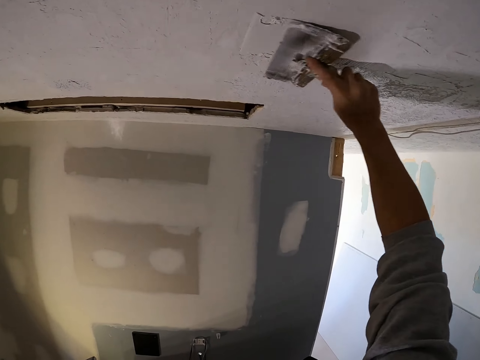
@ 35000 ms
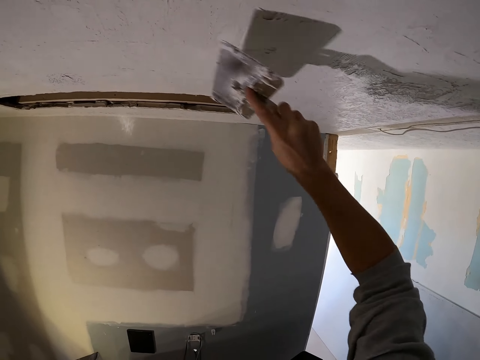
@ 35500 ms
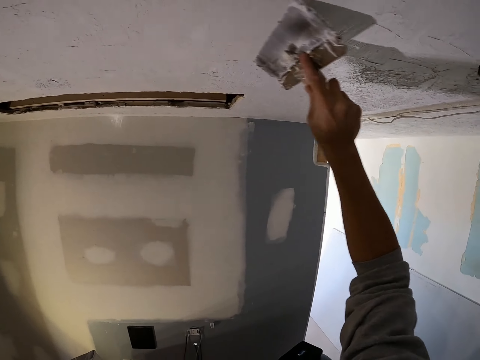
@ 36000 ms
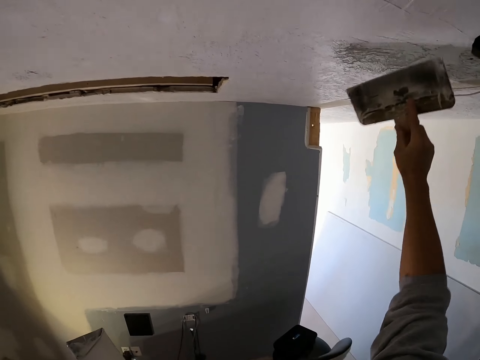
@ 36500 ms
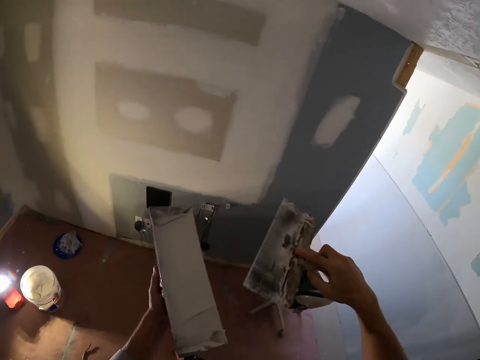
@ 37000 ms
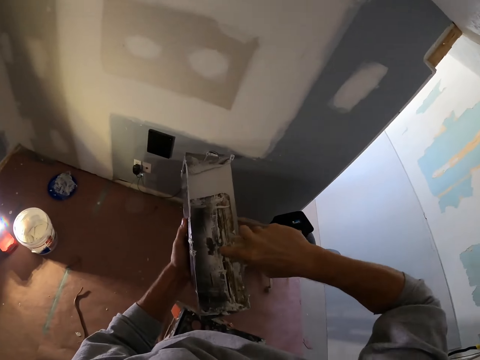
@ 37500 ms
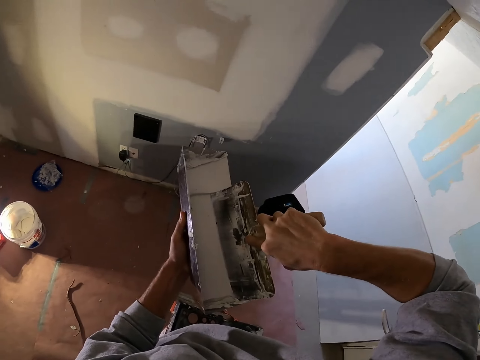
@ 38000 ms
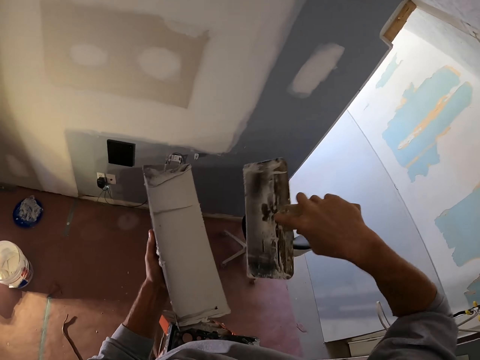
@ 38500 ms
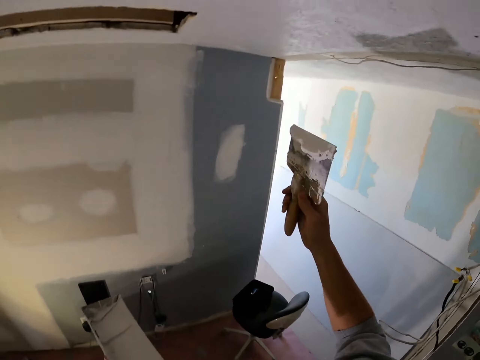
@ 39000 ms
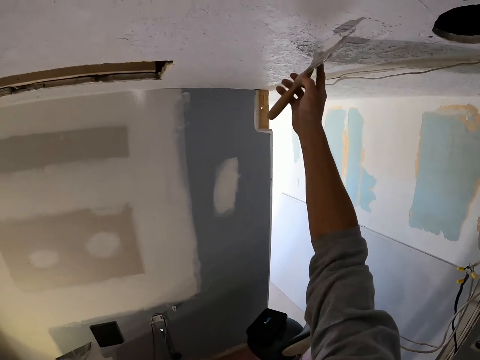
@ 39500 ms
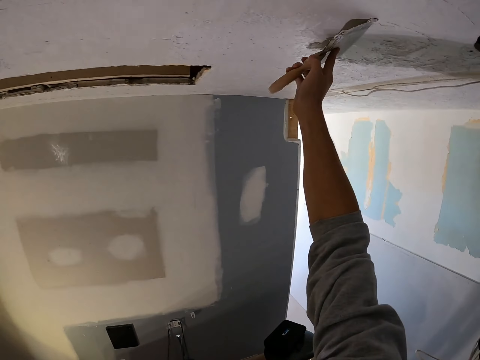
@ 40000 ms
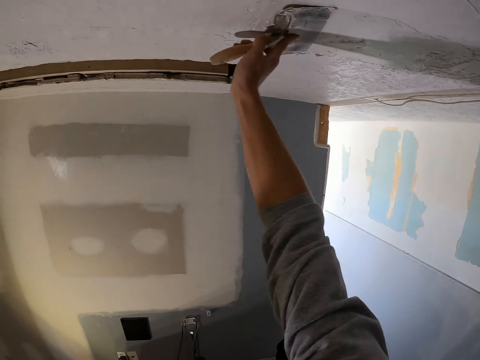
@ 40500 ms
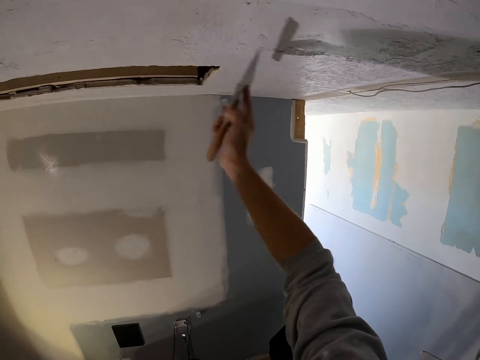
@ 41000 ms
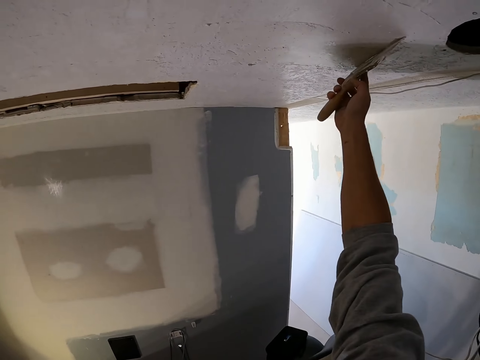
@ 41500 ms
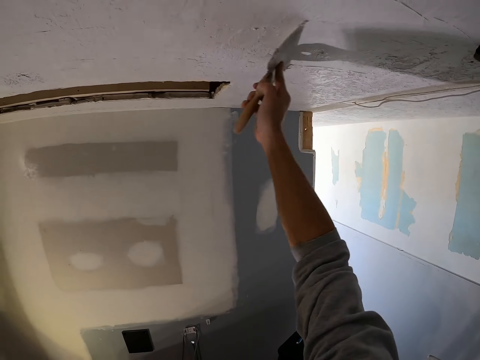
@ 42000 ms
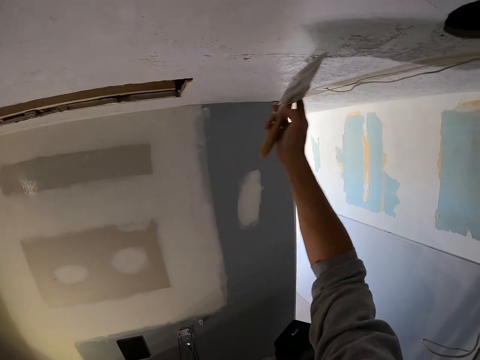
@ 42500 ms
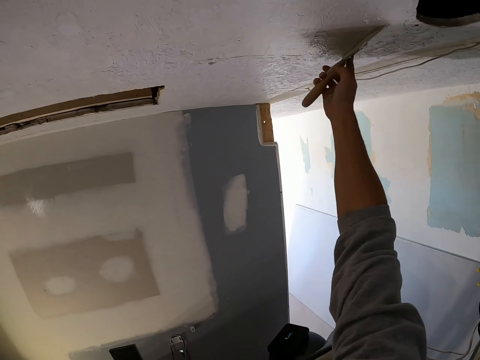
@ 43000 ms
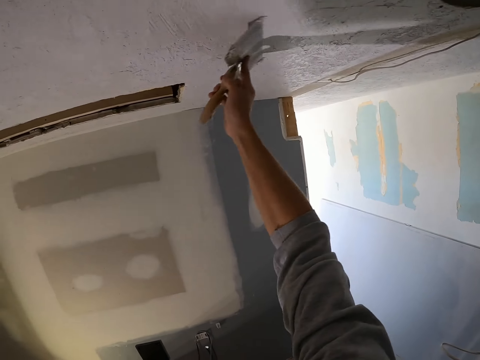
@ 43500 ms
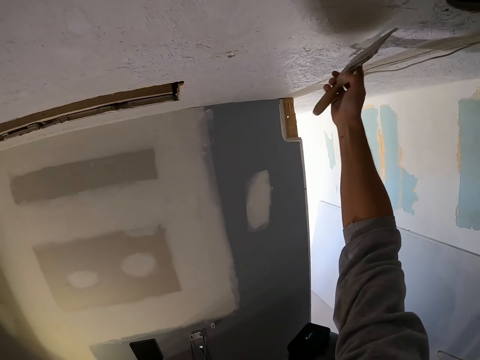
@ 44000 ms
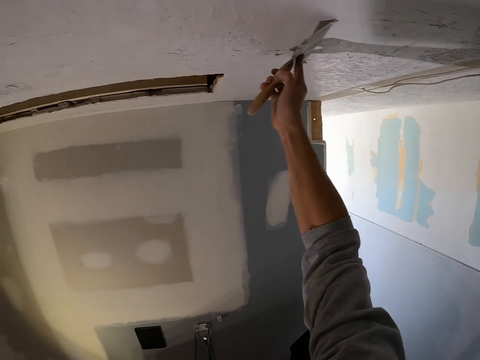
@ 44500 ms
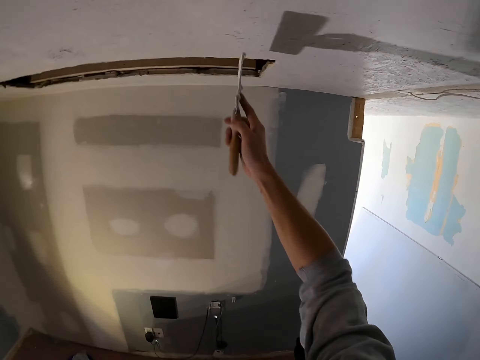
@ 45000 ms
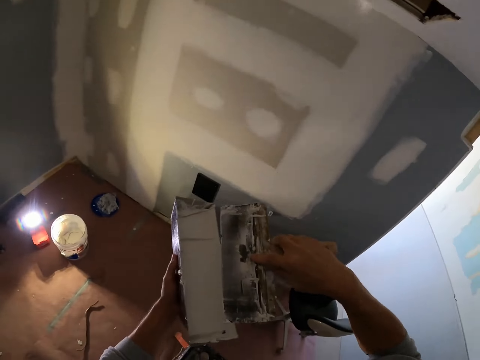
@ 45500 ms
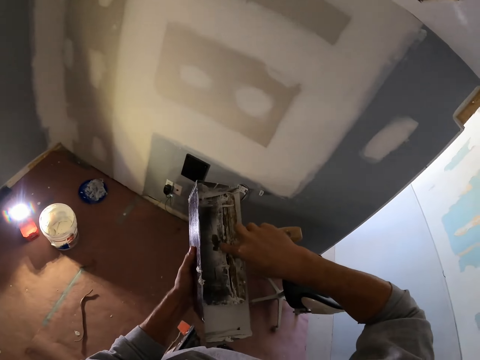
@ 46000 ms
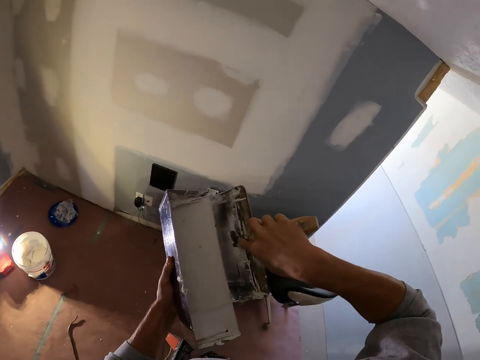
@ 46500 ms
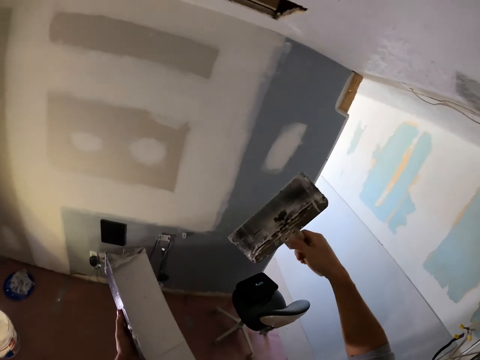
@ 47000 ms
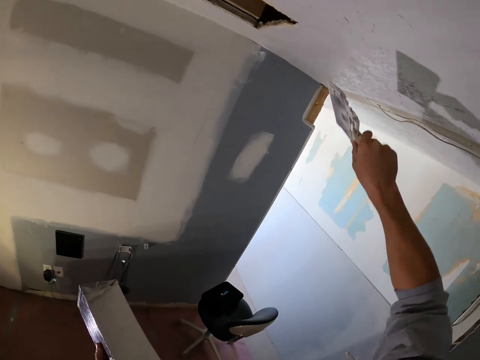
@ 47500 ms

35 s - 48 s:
The camera wearer picks paint on the paint tray. They rub the brush on the paint. They apply the paint on the wall. They pick paint on the paint tray and rub the brush on the paint.

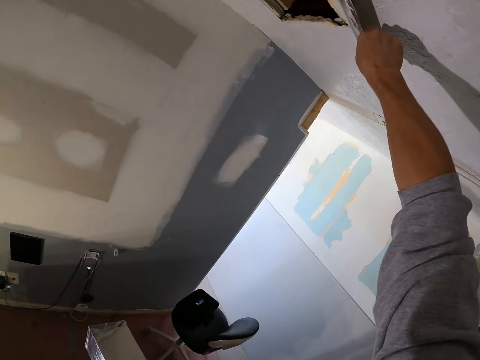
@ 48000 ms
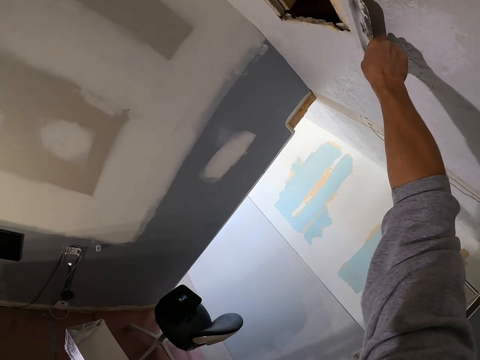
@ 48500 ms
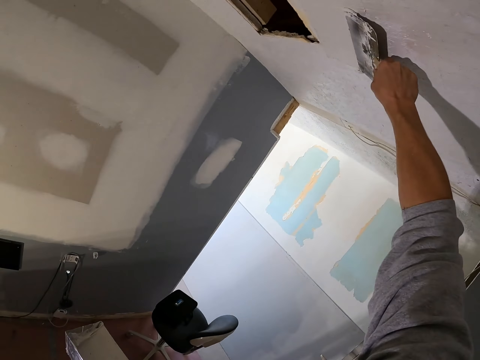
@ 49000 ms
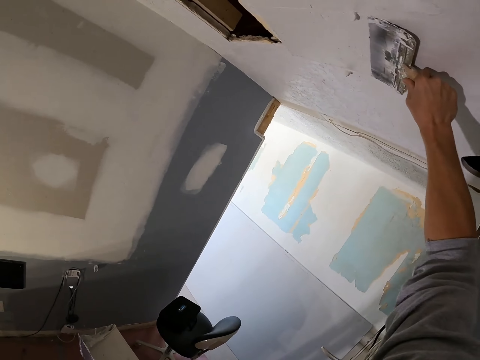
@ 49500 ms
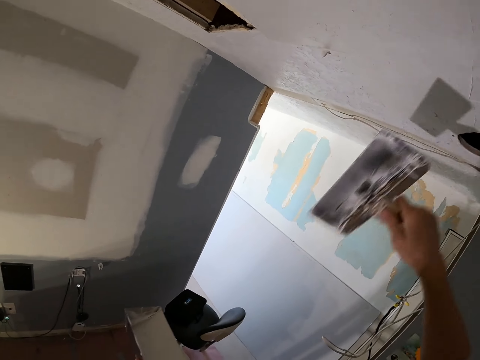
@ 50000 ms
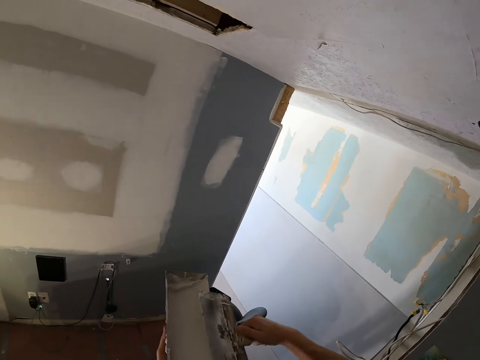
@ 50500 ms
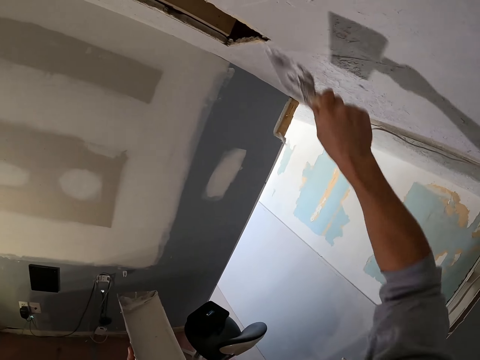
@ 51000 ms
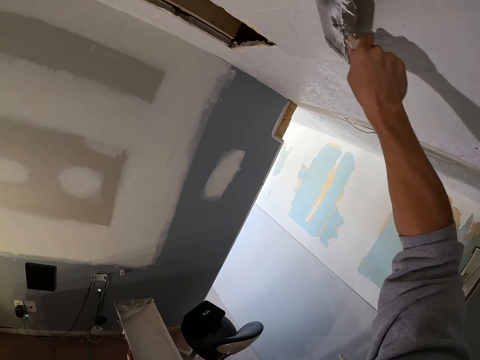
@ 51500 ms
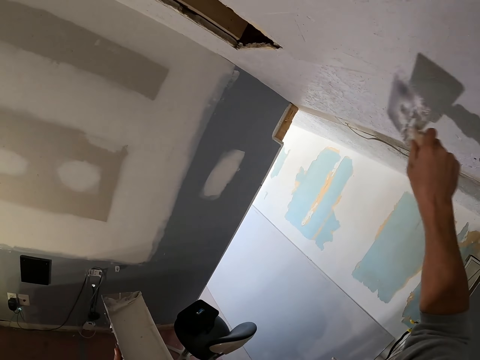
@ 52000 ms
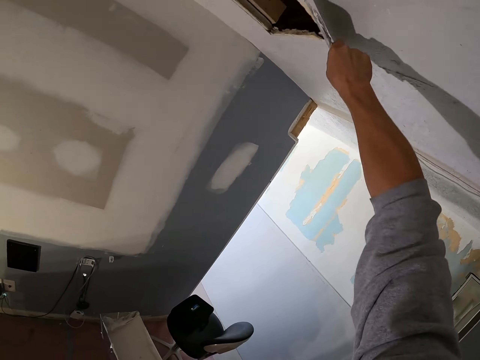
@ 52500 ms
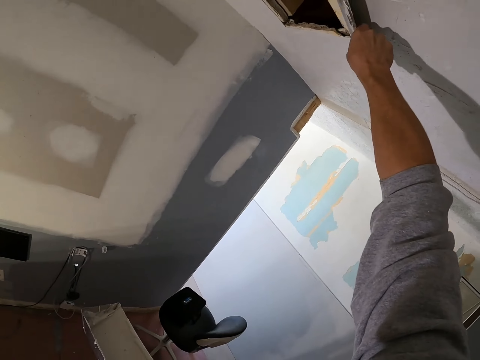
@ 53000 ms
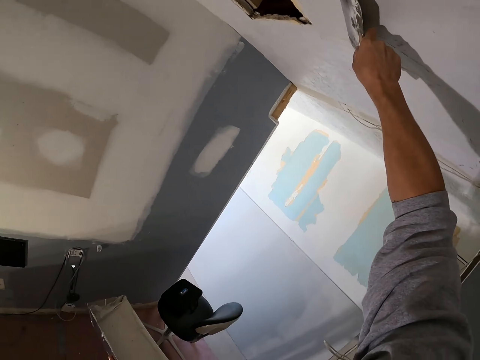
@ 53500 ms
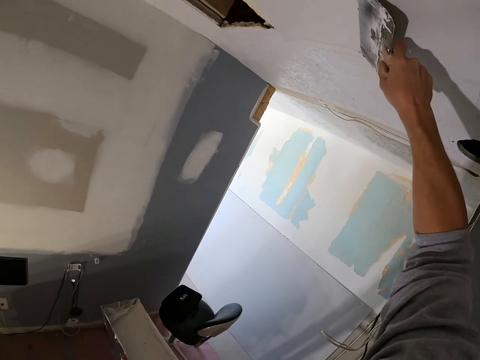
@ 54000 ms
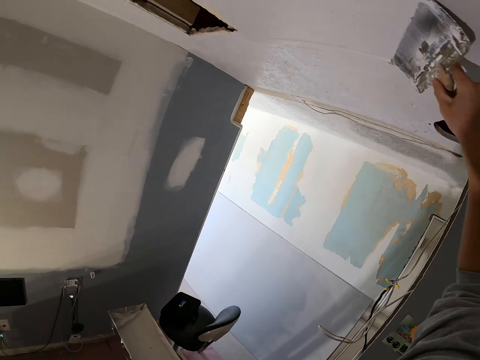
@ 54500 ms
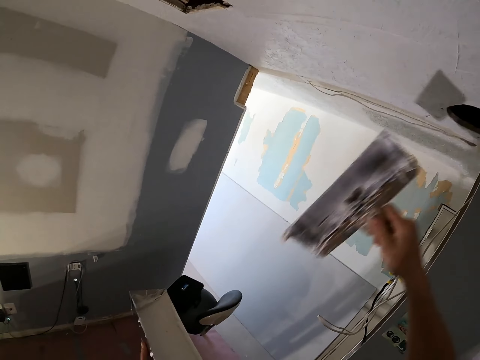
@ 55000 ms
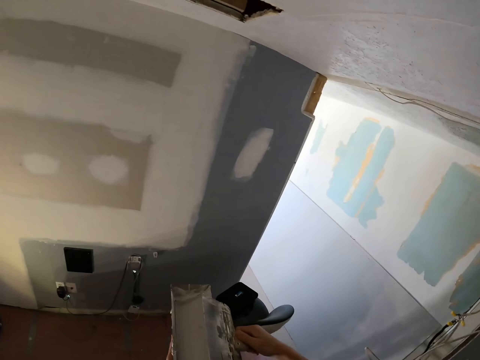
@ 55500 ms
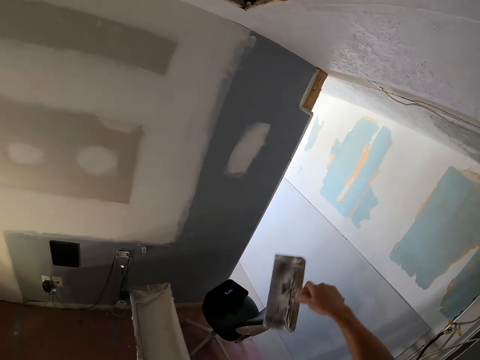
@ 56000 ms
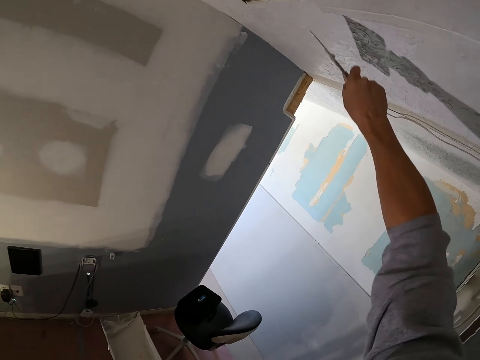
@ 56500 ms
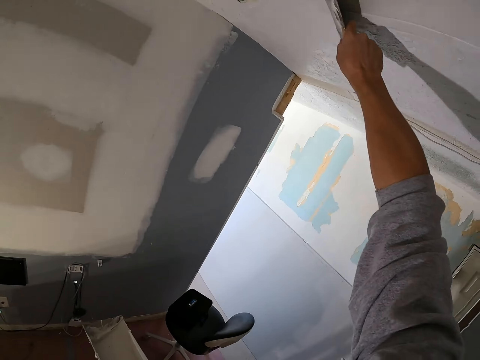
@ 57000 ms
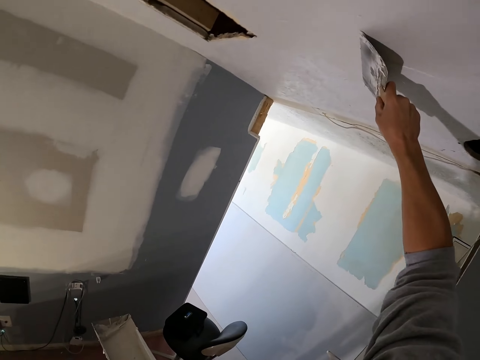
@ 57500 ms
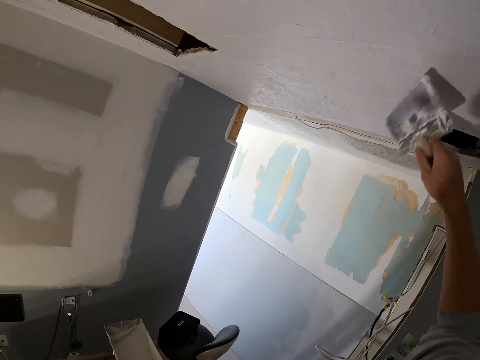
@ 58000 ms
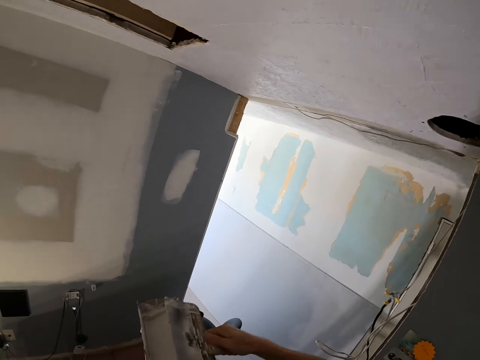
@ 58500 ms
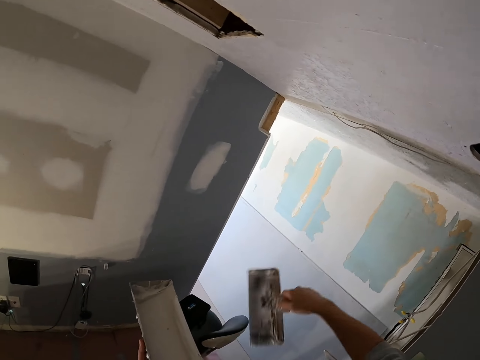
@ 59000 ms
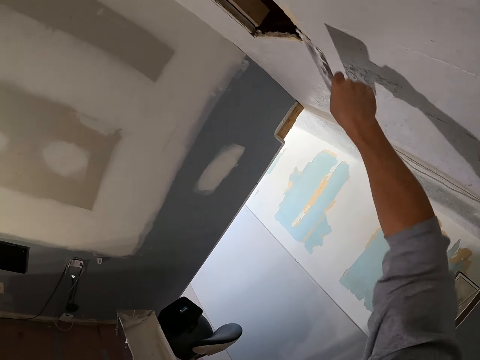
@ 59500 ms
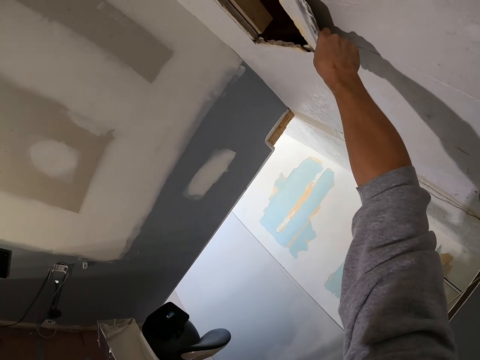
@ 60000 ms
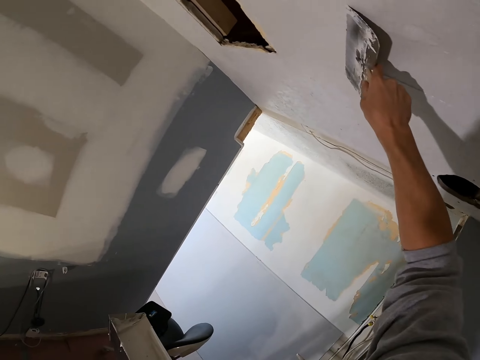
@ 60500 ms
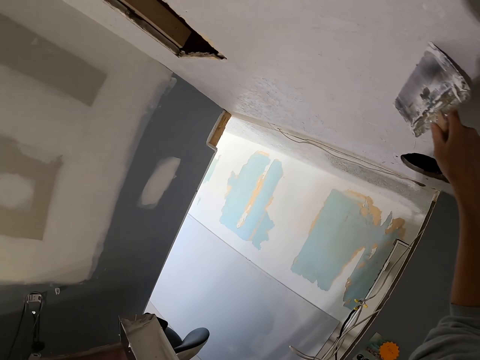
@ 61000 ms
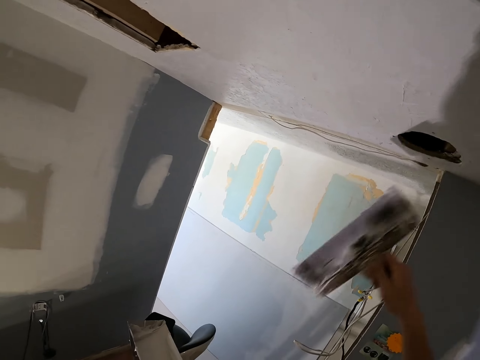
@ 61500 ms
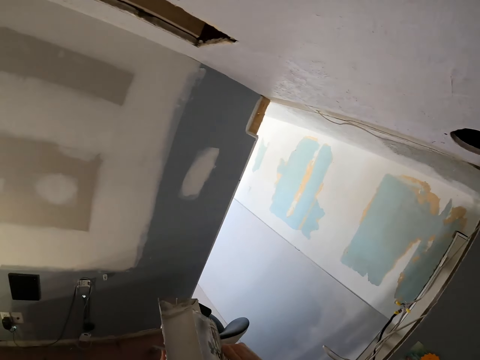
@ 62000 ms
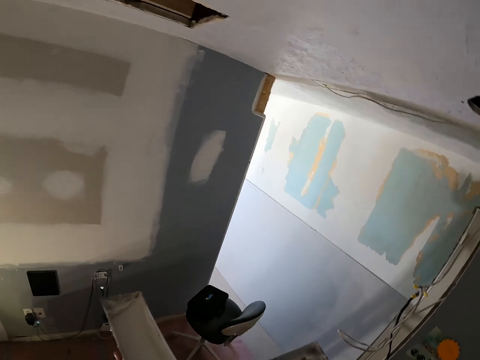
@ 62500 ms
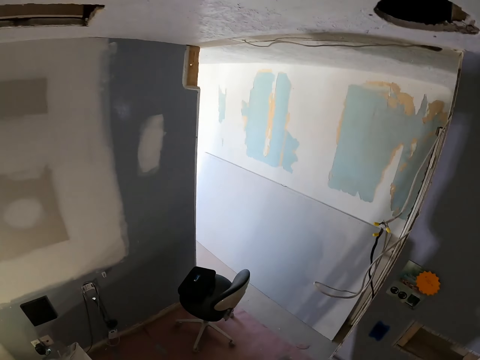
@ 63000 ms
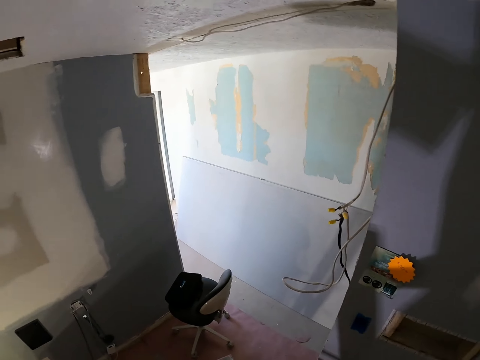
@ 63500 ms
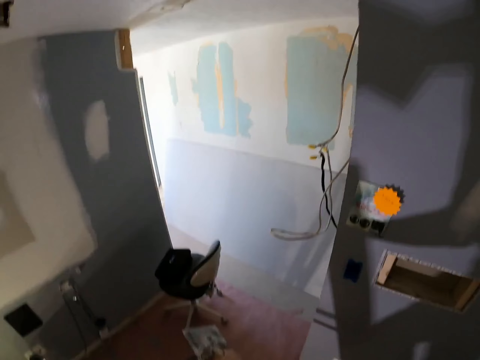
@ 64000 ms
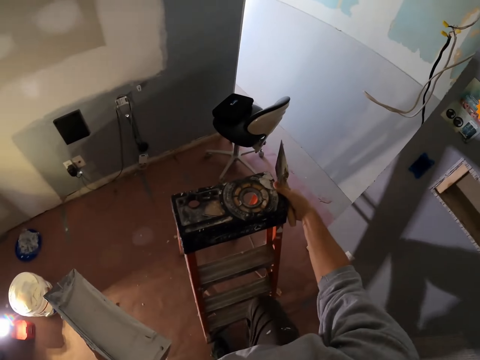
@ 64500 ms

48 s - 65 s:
The camera wearer applies the paint on the wall. They pick paint on the paint tray. They rub the brush on the paint. They apply the paint on the wall. They rub the brush on the paint. They apply the paint on the wall again. They rub the brush on the paint. They pick paint on the paint tray. They apply the paint on the wall. They pick paint on the paint tray. They rub the brush on the paint. They look around the room.
